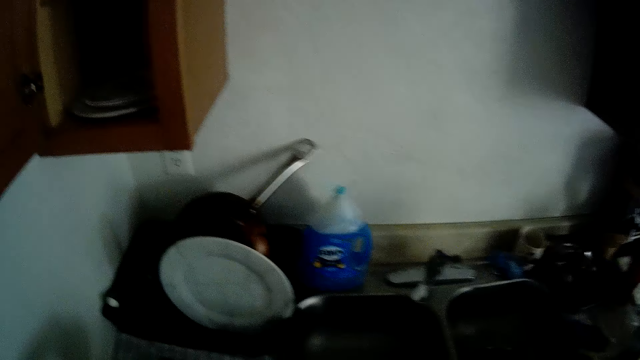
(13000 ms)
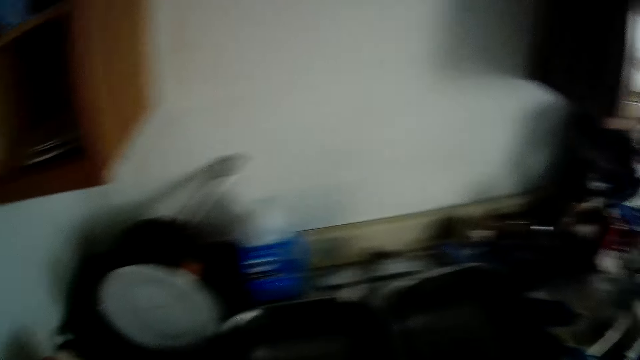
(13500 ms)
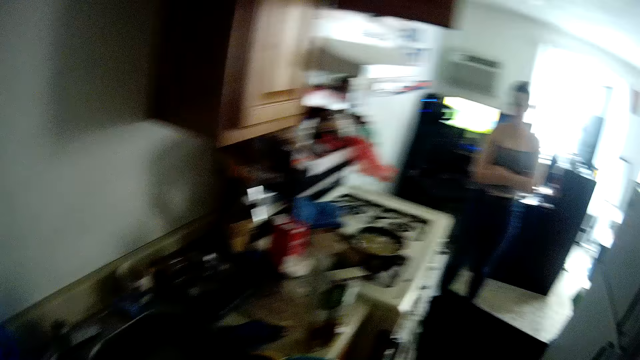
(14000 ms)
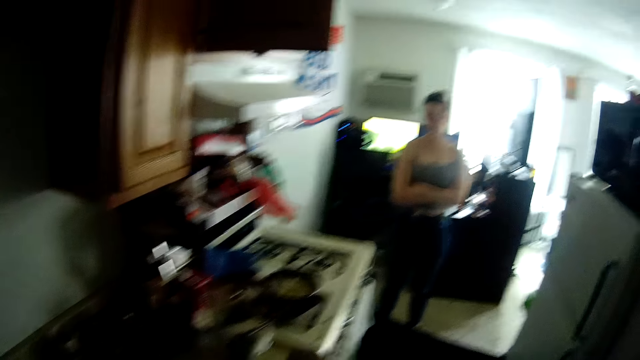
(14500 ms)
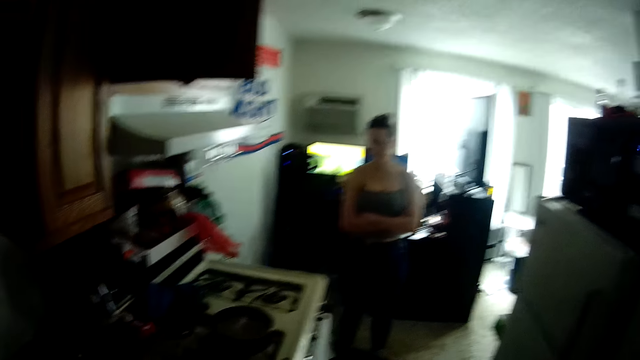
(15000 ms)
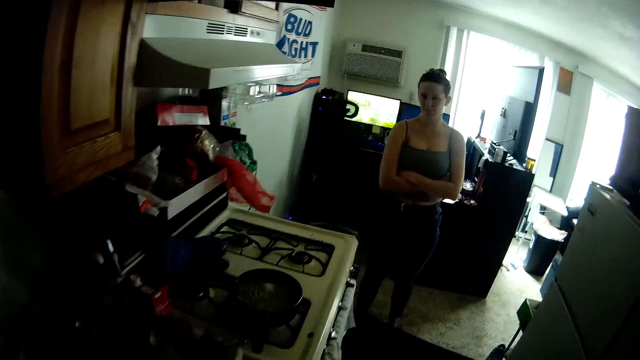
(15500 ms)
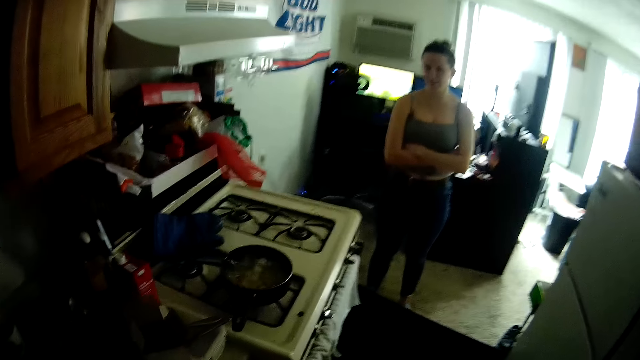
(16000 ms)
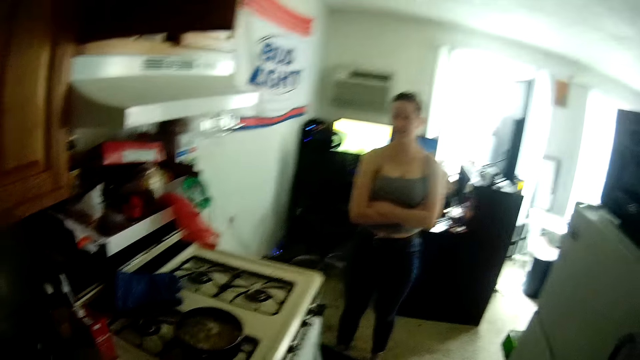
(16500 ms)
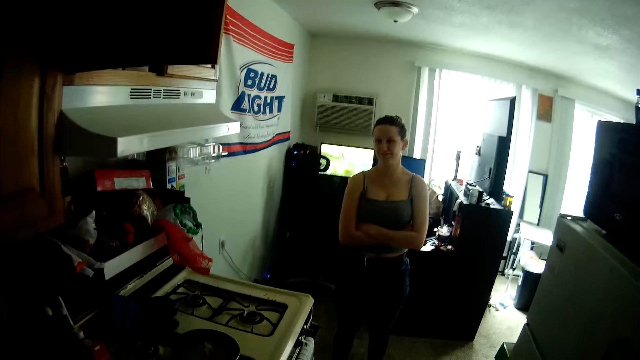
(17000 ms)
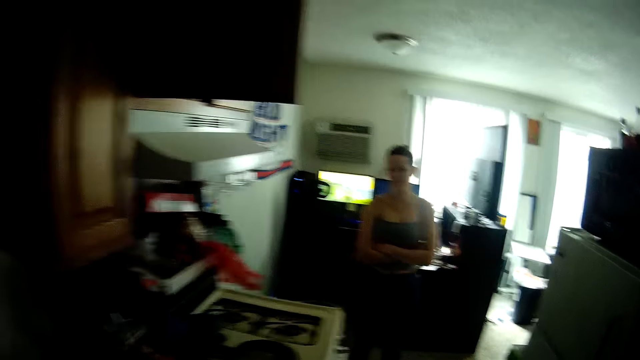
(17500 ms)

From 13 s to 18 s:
A person stands in the room.
